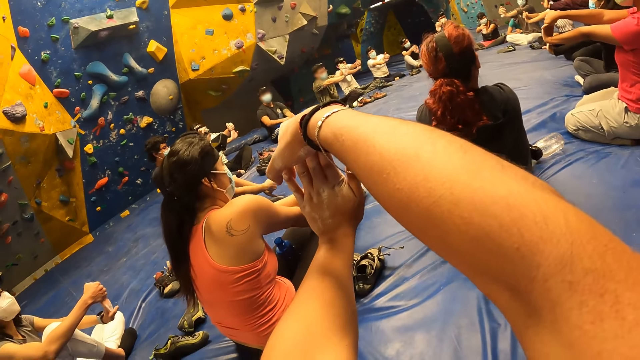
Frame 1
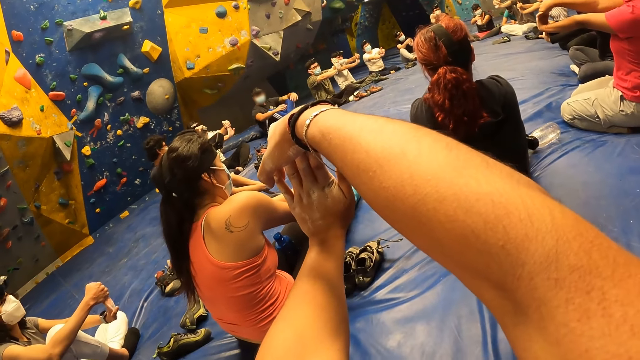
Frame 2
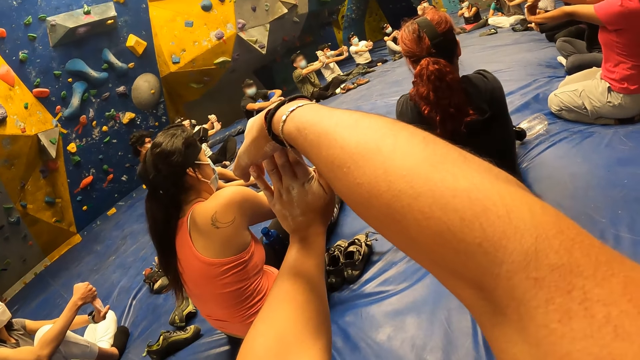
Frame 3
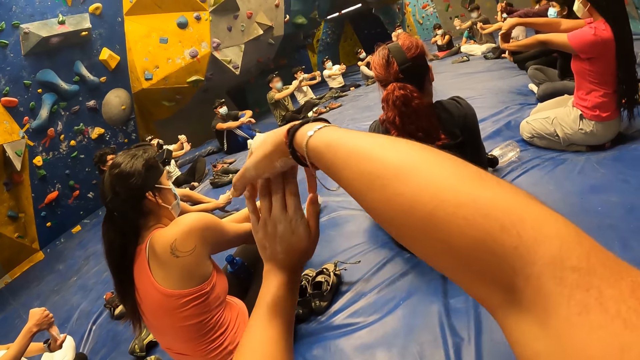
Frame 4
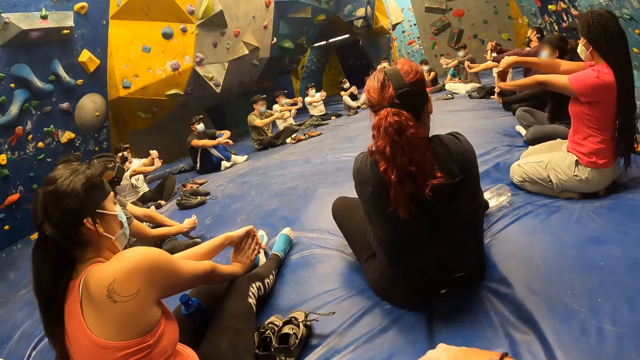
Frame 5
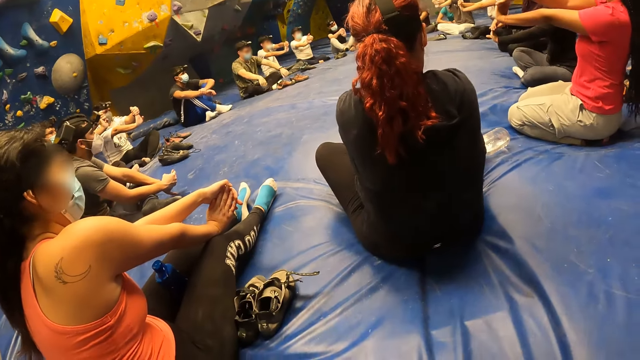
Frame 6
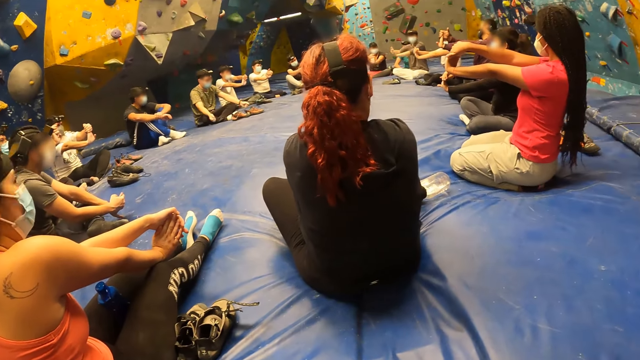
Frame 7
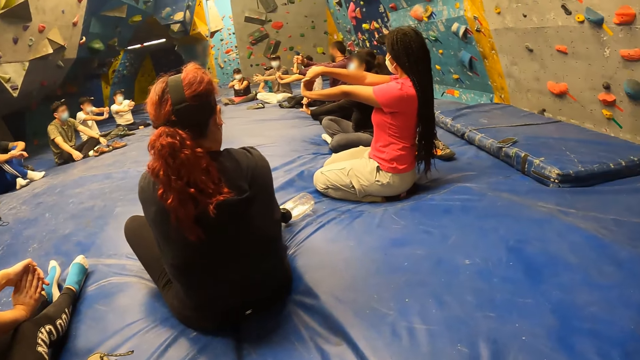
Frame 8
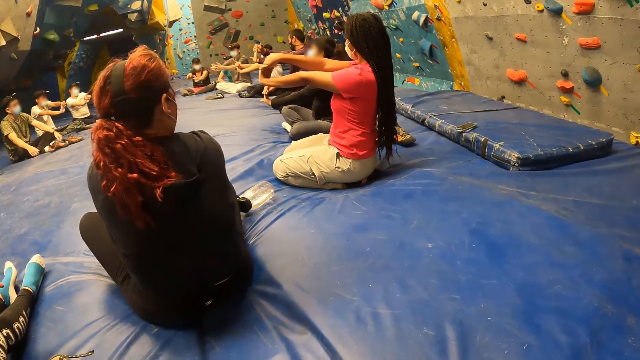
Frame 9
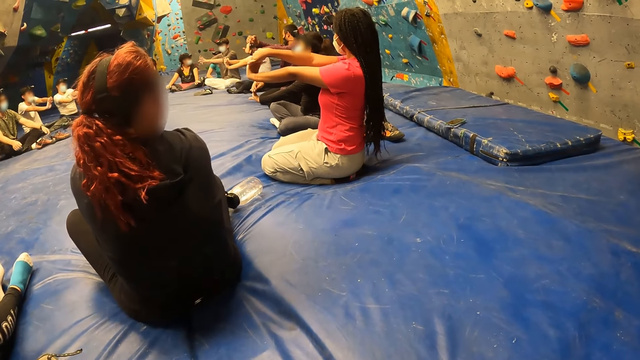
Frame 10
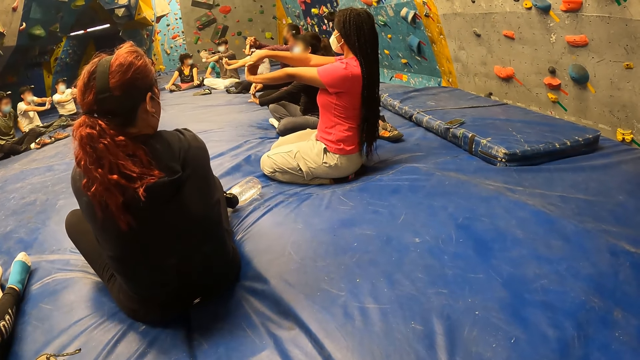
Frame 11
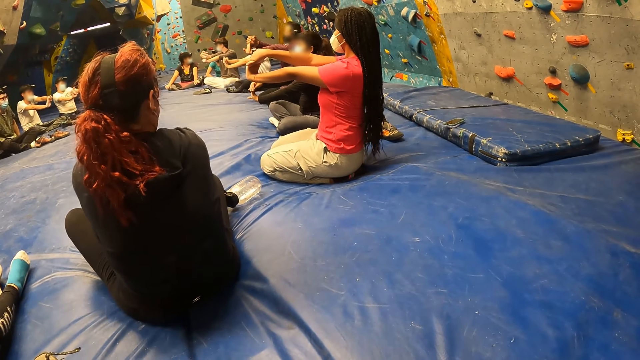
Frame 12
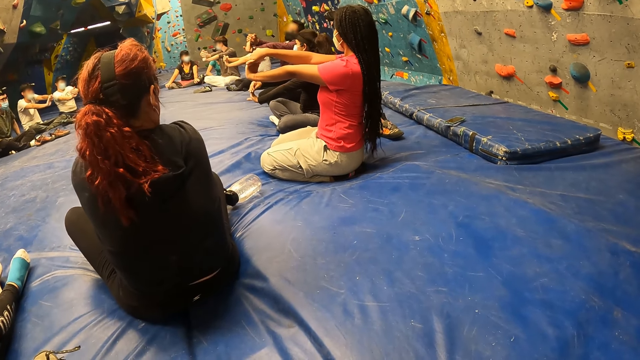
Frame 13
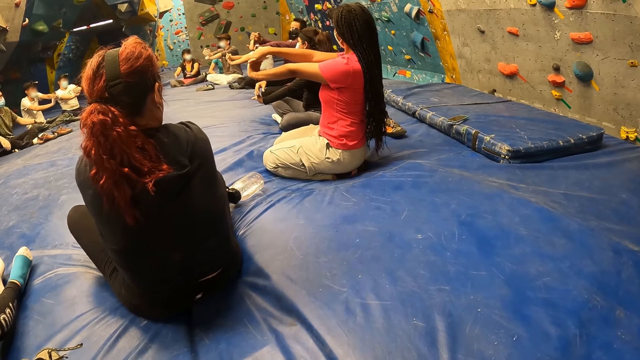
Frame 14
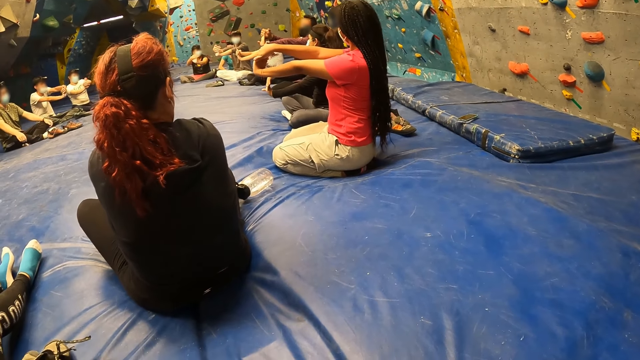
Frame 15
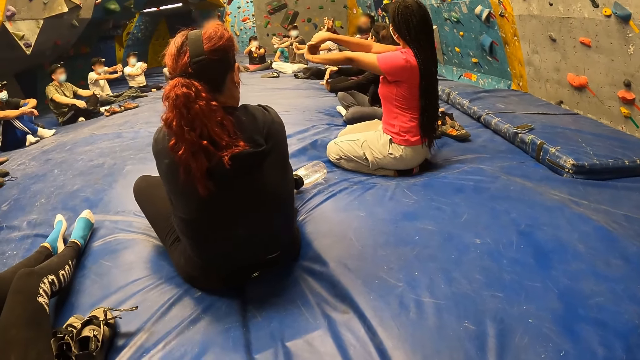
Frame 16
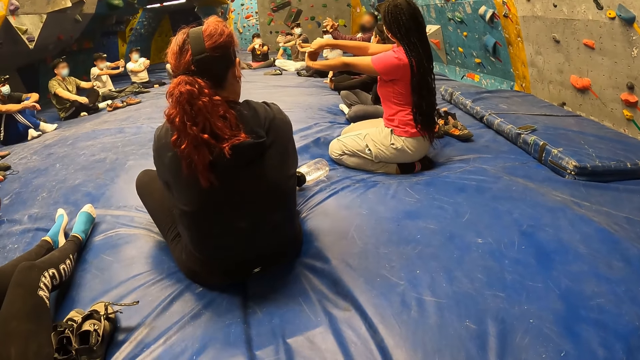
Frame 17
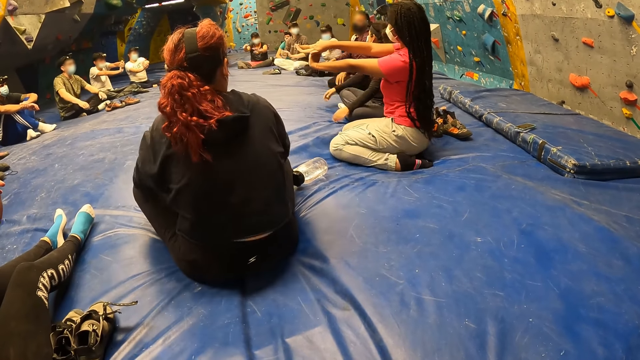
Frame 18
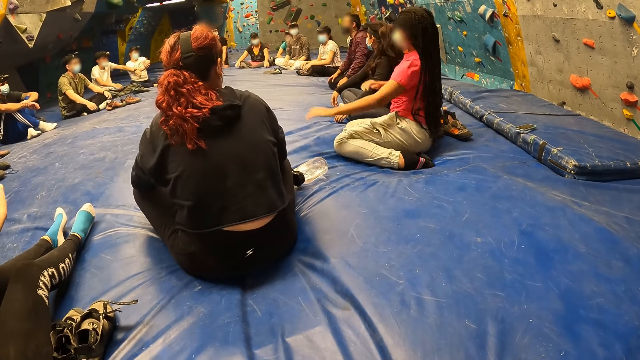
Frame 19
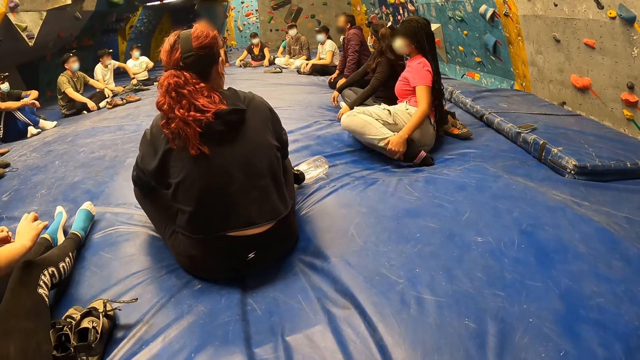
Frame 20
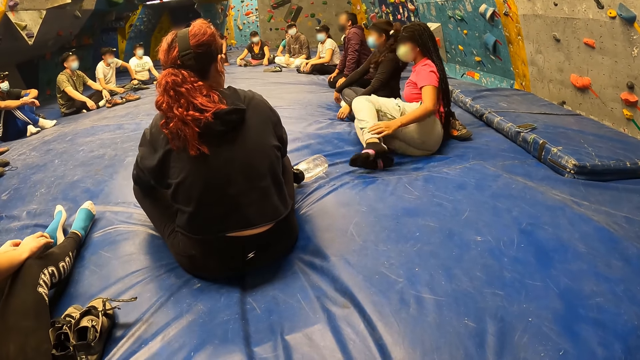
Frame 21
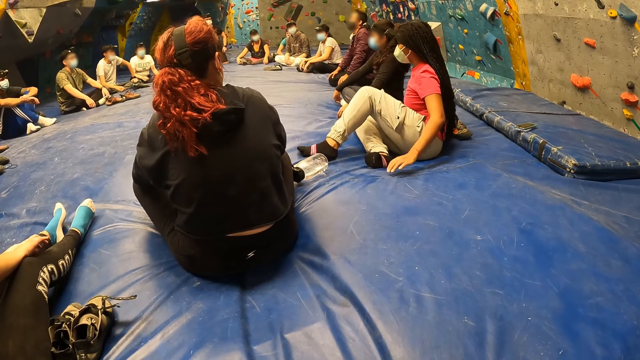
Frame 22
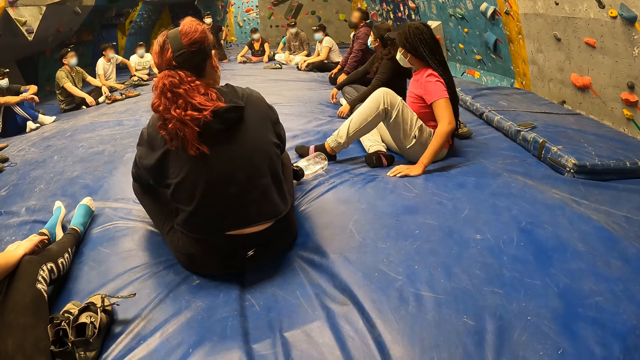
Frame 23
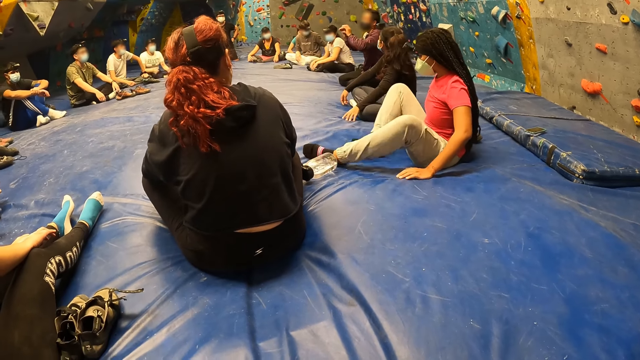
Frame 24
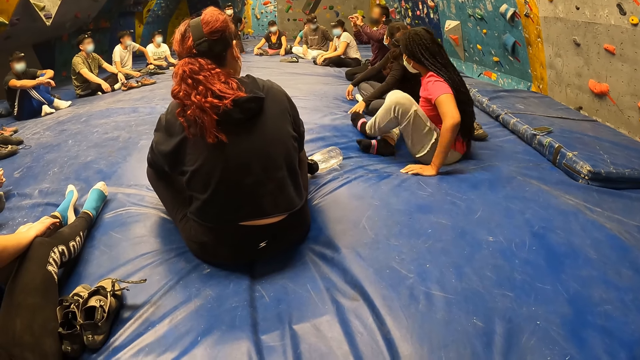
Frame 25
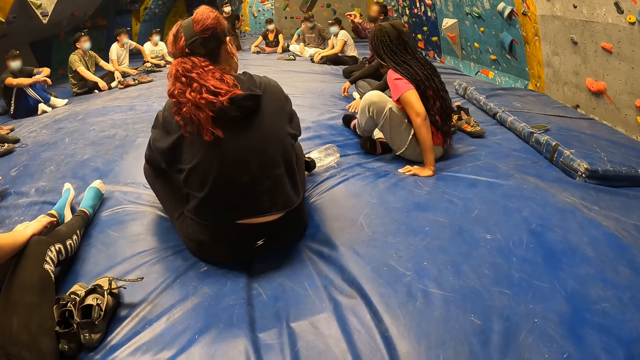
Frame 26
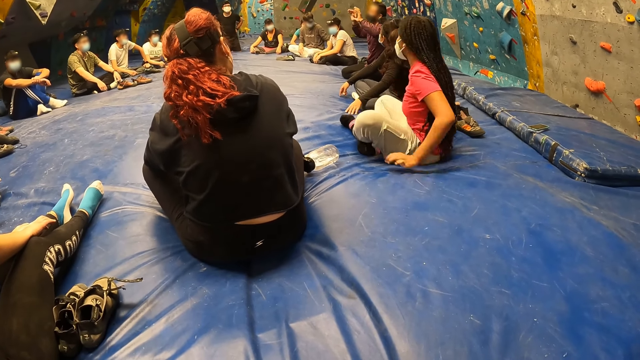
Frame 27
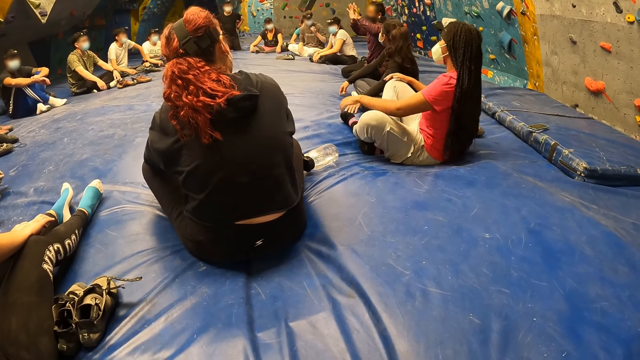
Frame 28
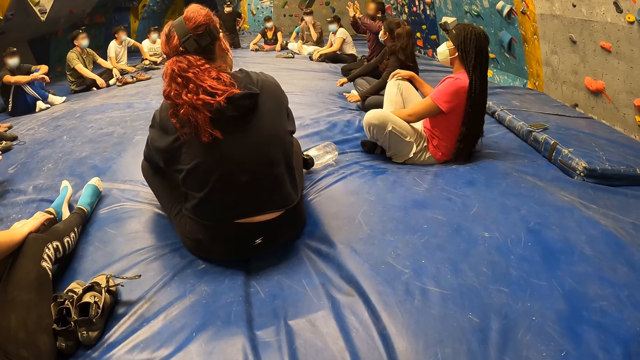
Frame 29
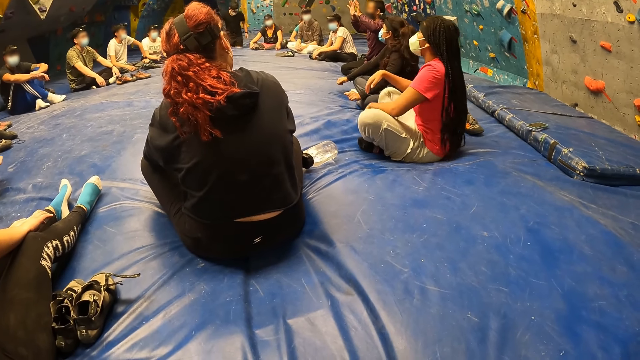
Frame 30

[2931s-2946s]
The camera wearer drops her hands. The people on the bouldering foam flex their arms. The camera wearer looks around. The people on the bouldering foam relax their arms. A man interacts with the people in the bouldering room.

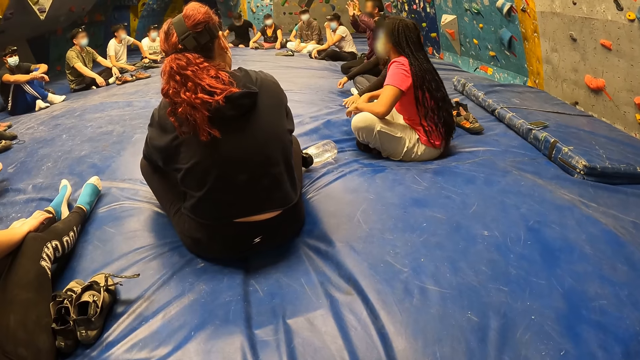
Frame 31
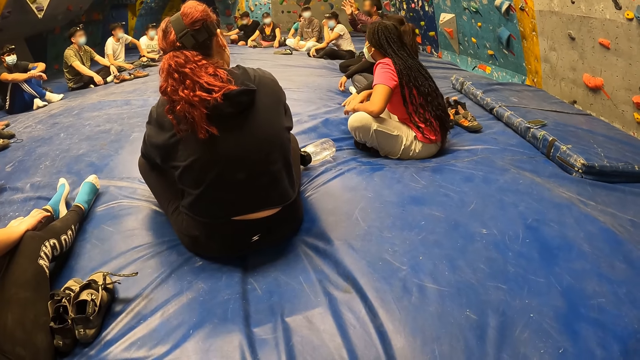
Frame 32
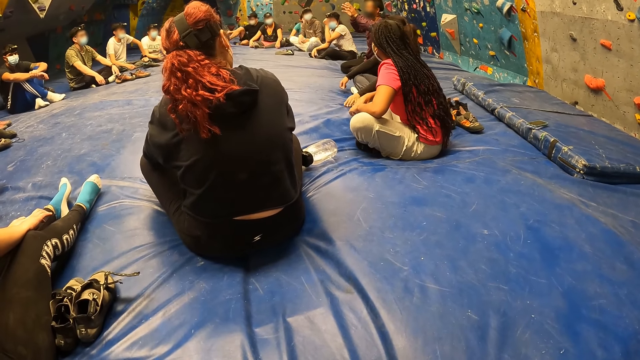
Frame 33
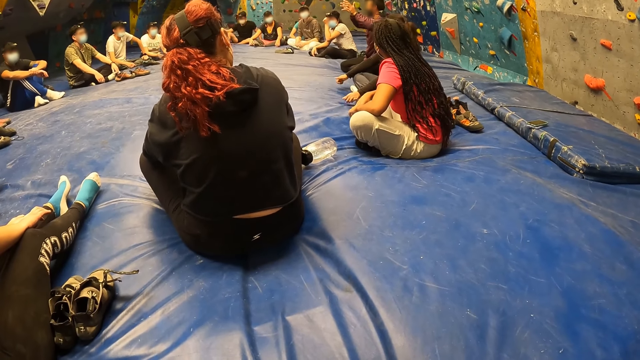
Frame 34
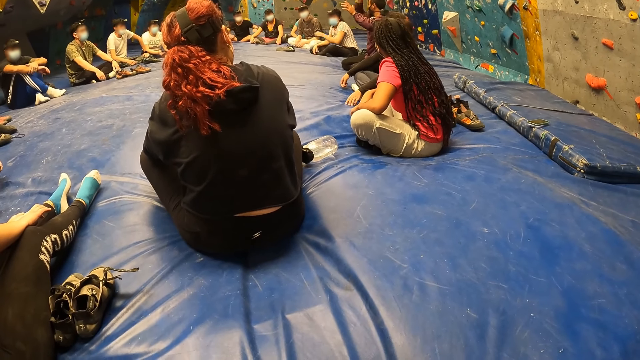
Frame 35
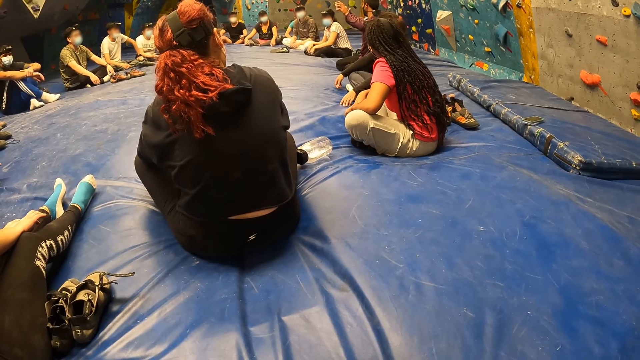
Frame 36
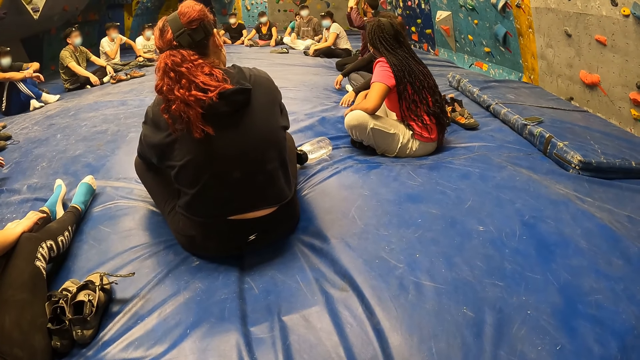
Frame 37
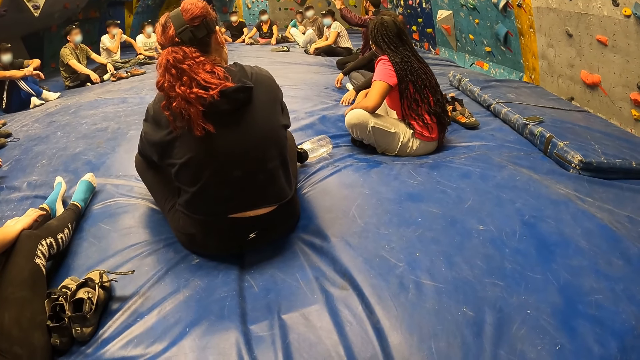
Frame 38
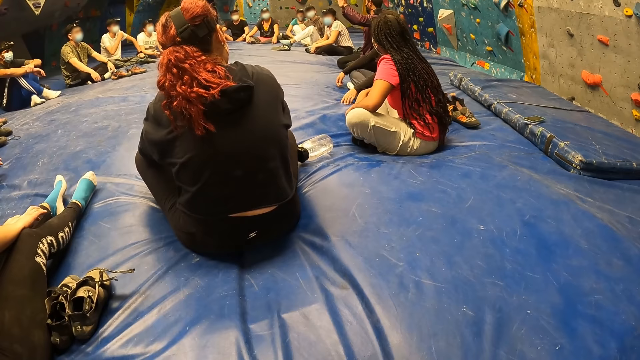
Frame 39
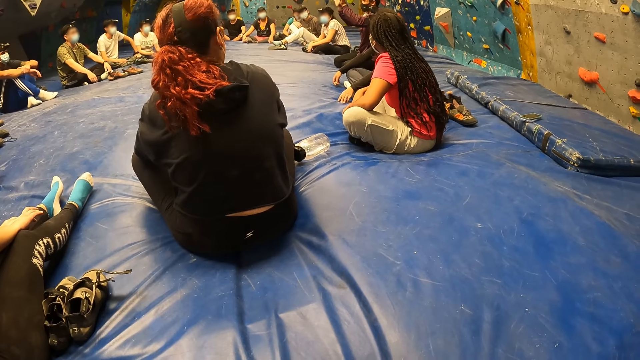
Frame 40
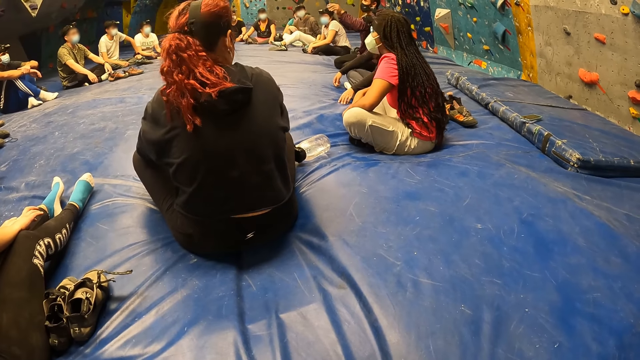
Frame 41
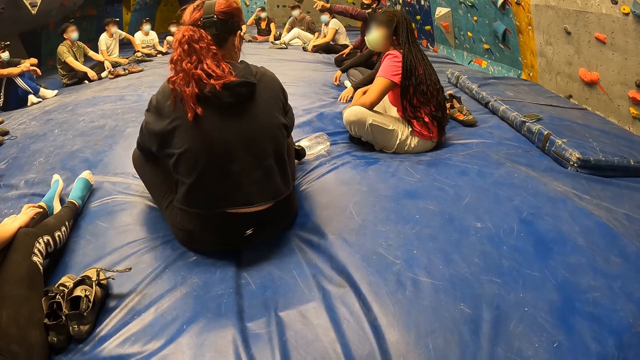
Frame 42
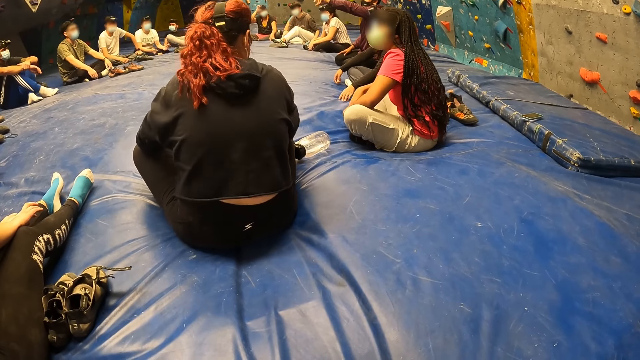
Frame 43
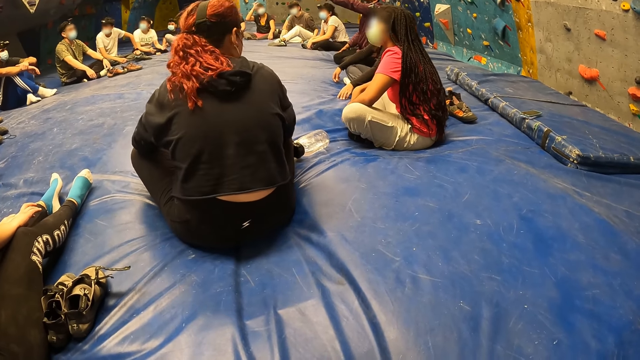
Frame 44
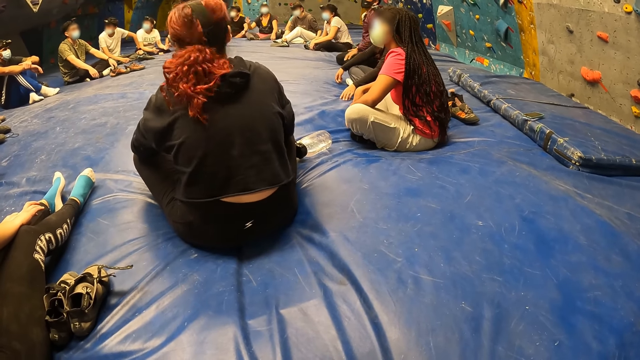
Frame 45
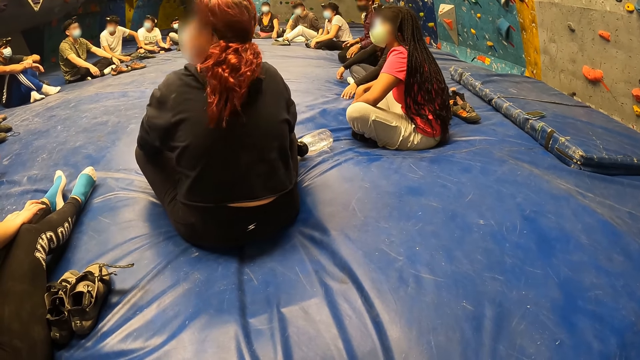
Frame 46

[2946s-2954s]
A person lifts his left hand.
